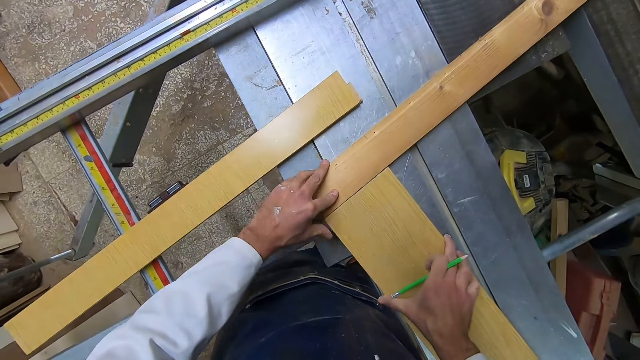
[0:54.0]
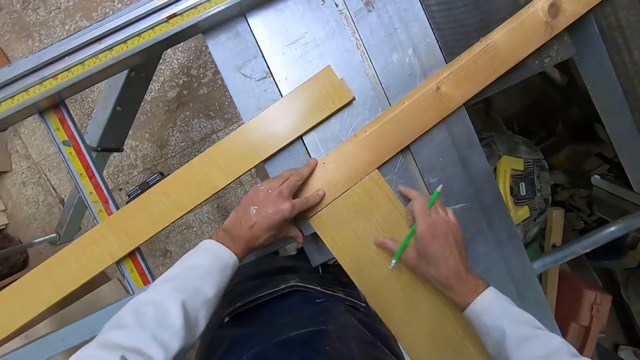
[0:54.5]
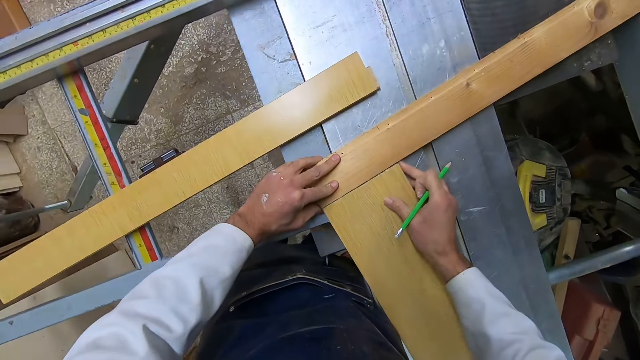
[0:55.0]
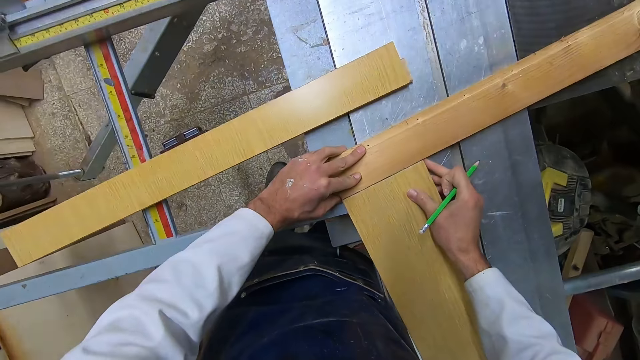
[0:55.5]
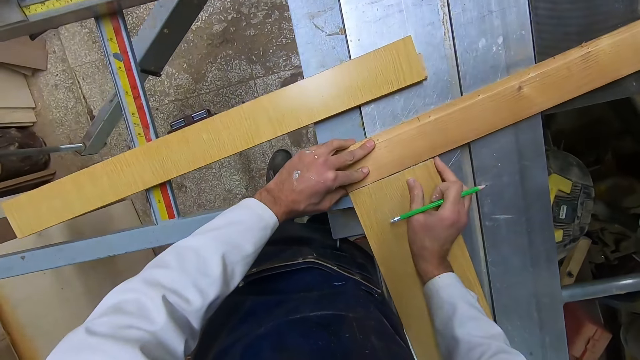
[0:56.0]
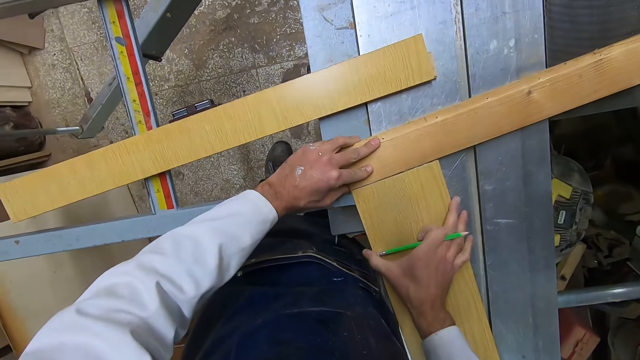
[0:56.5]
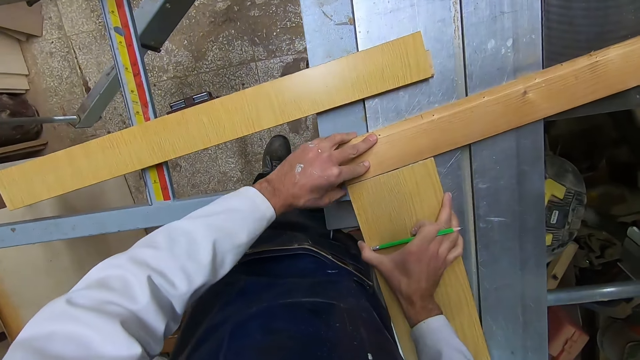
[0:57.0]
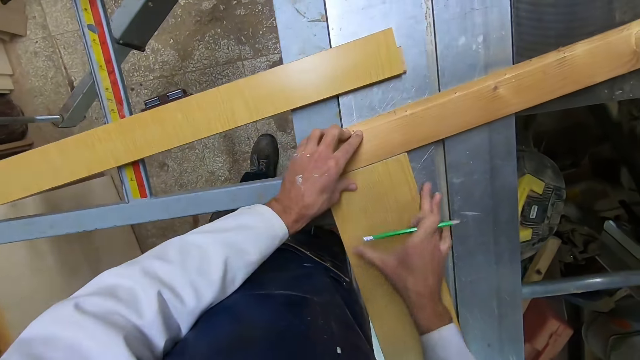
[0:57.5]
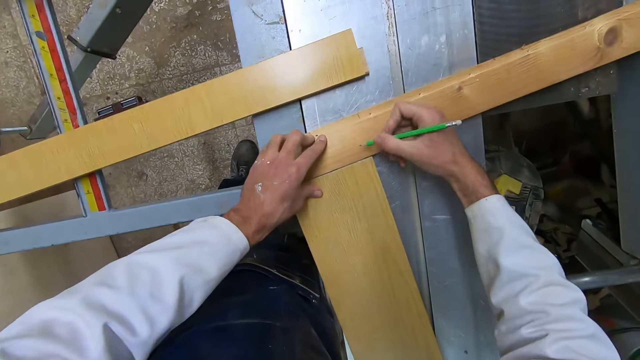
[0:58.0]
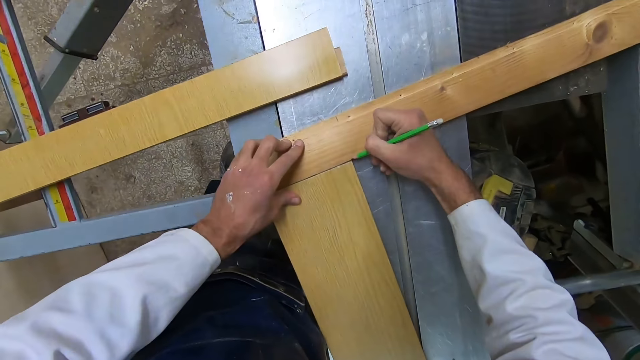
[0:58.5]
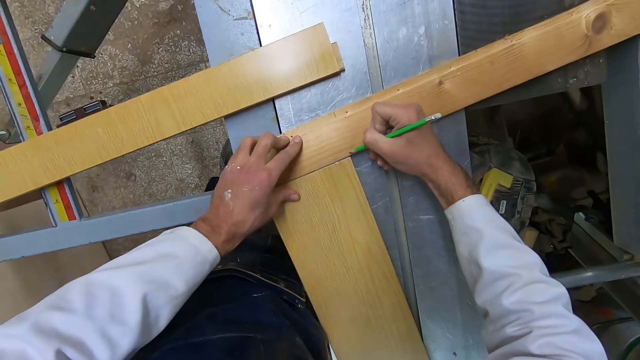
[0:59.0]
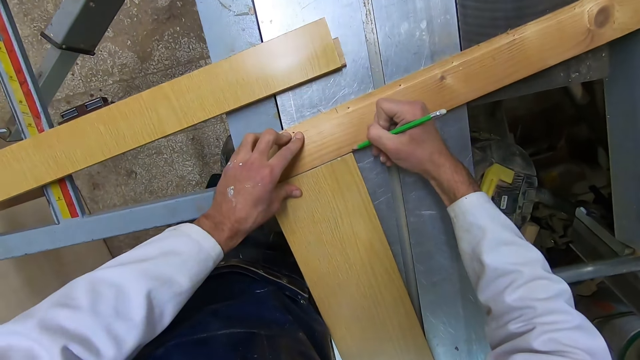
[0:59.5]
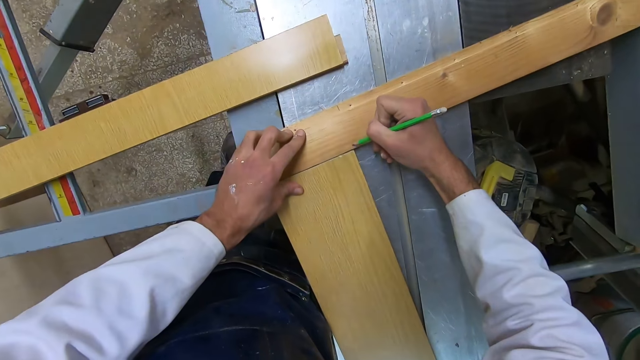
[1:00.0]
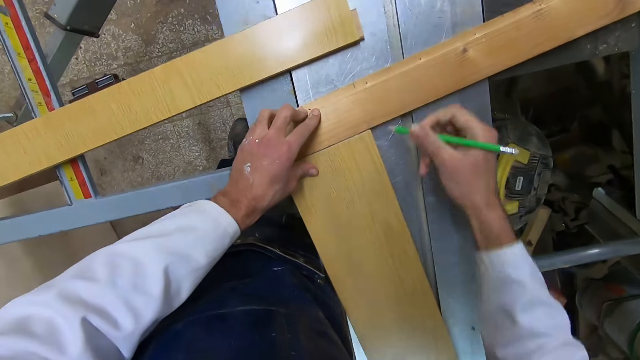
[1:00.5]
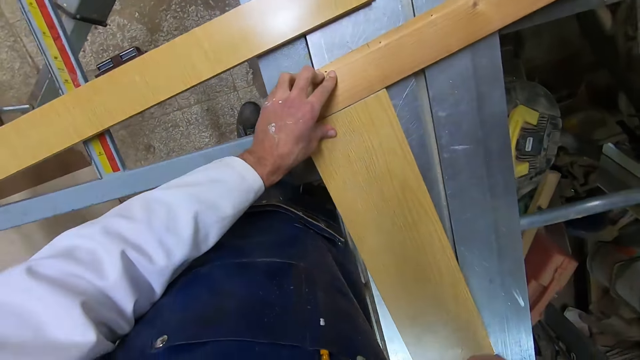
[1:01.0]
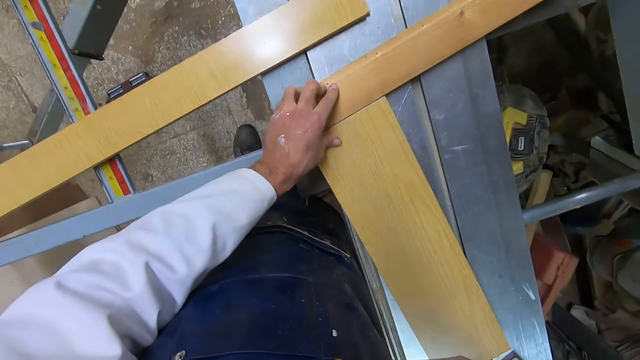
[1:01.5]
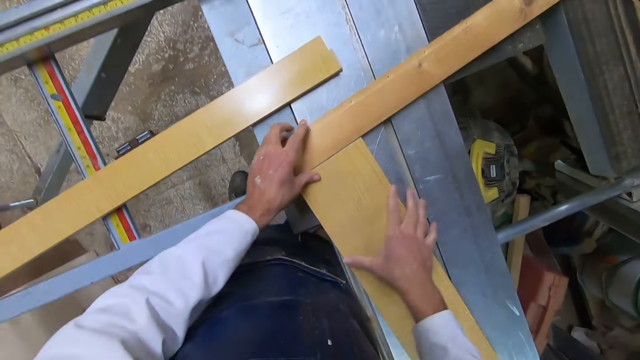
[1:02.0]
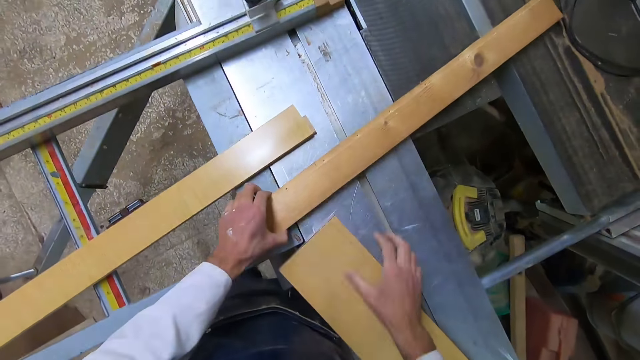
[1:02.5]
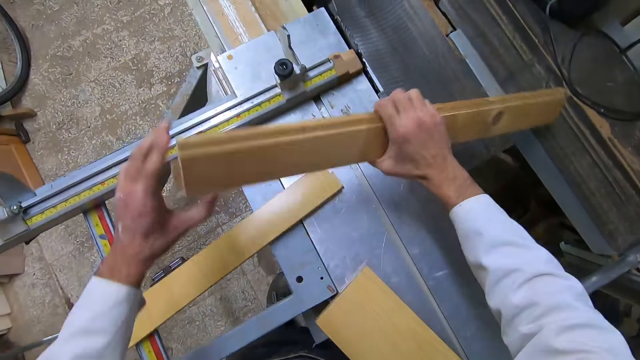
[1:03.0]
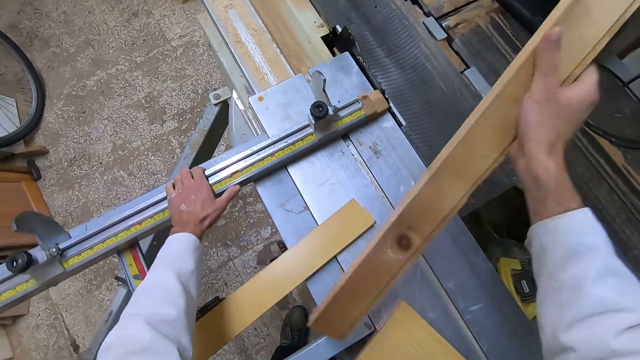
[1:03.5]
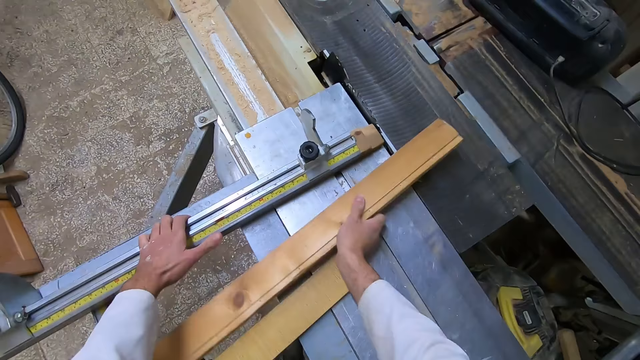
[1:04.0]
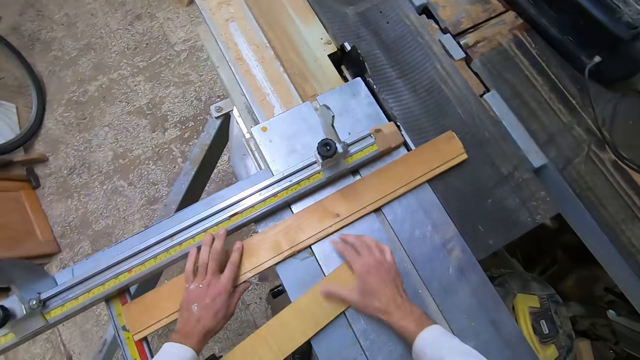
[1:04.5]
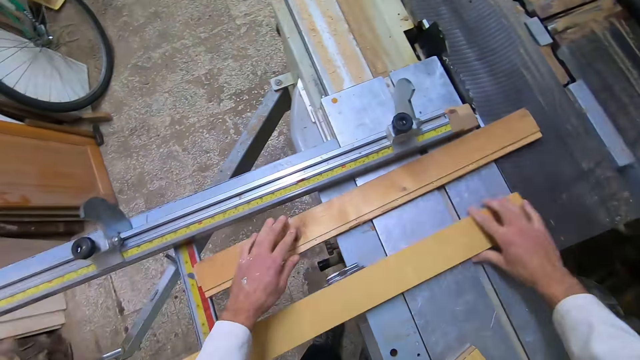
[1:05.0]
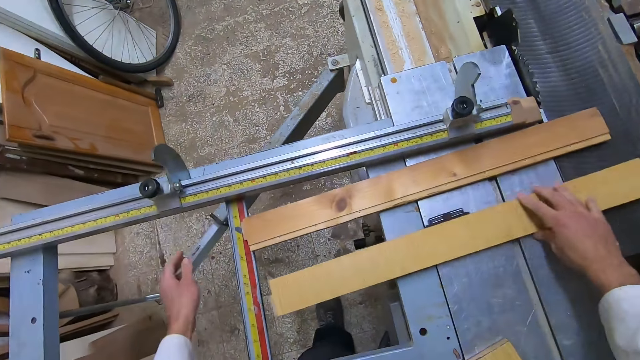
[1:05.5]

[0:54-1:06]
The camera wearer marks the woods with a pencil. They put the pencil away. They arrange the woods in front of the blade of the table saw.

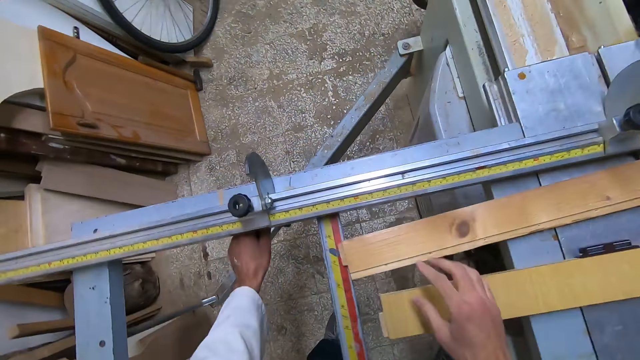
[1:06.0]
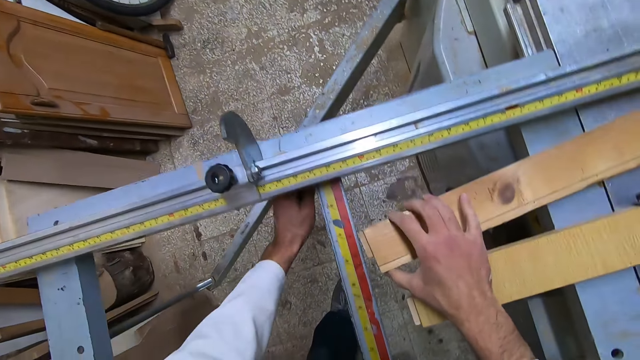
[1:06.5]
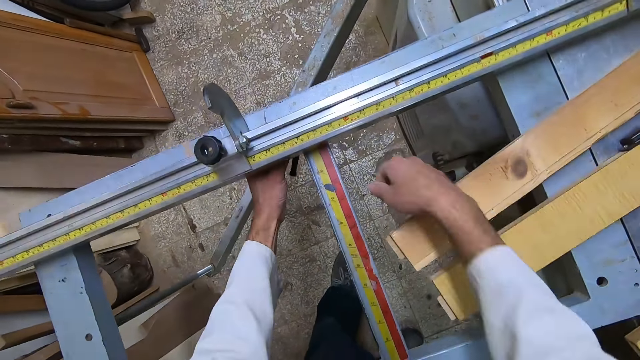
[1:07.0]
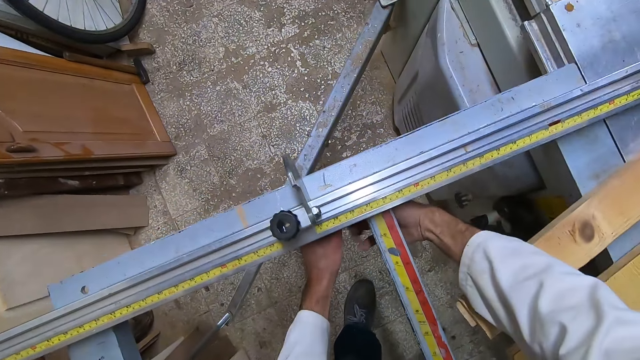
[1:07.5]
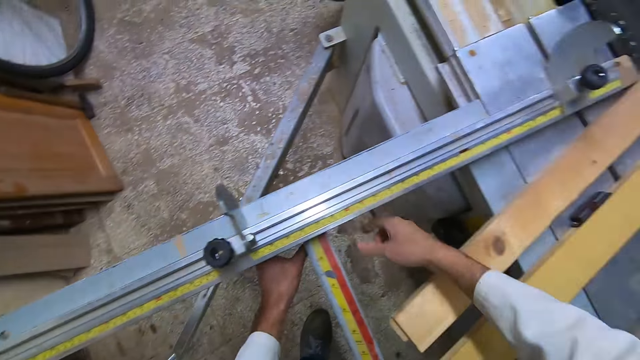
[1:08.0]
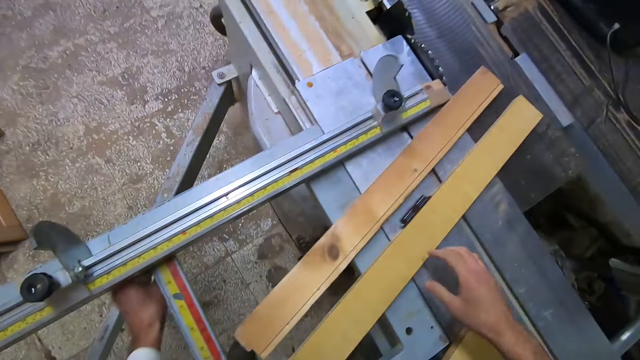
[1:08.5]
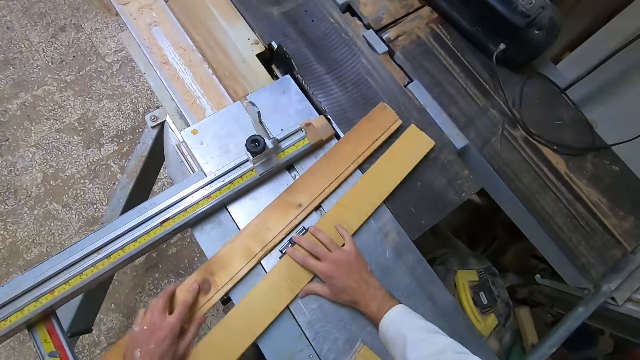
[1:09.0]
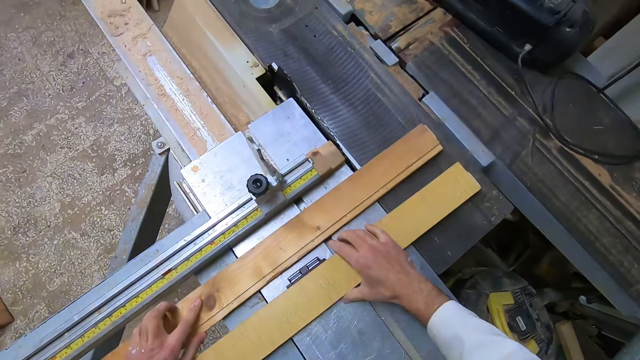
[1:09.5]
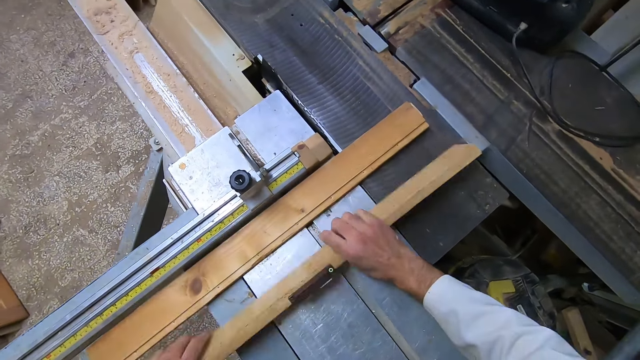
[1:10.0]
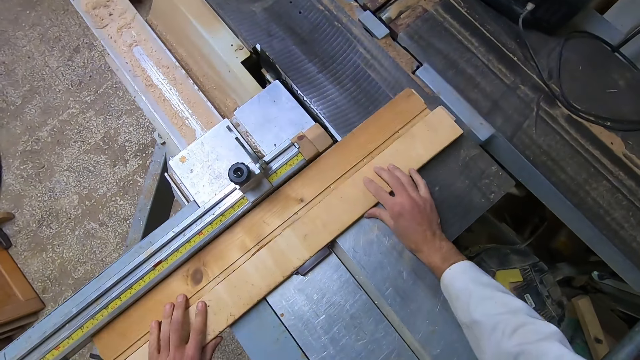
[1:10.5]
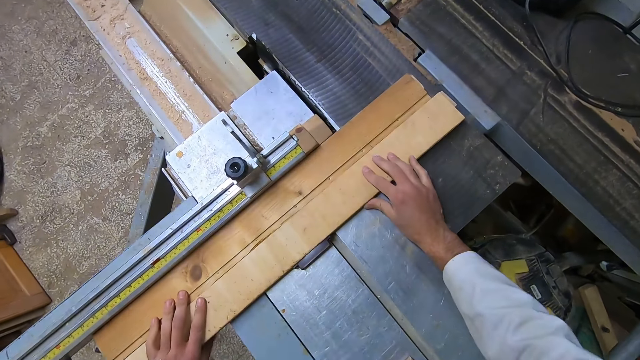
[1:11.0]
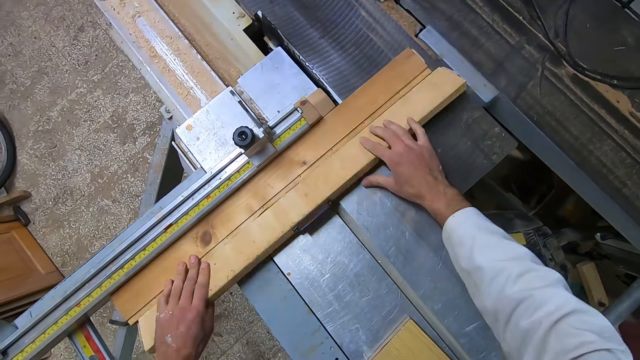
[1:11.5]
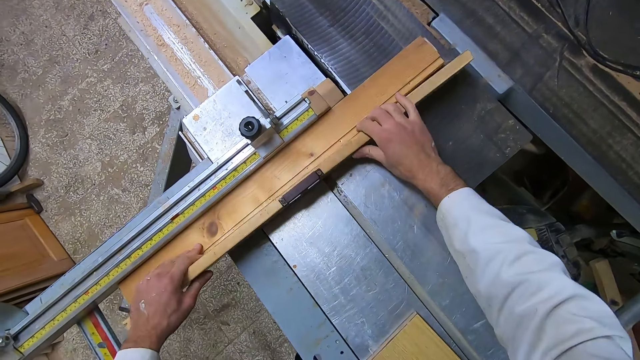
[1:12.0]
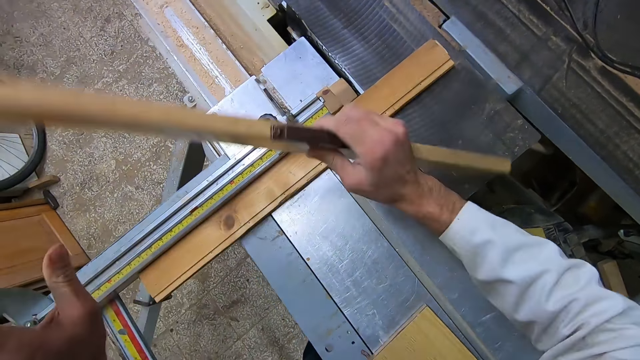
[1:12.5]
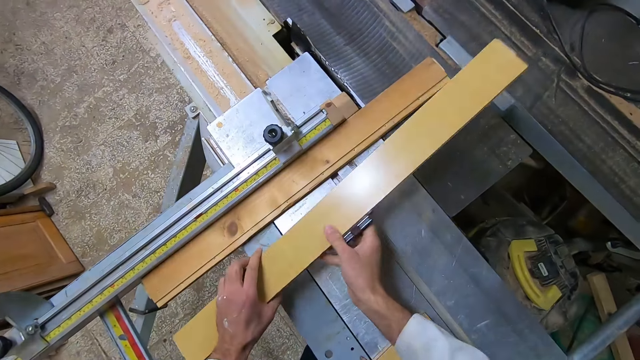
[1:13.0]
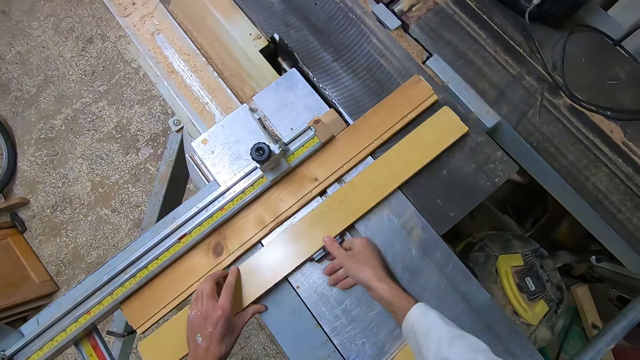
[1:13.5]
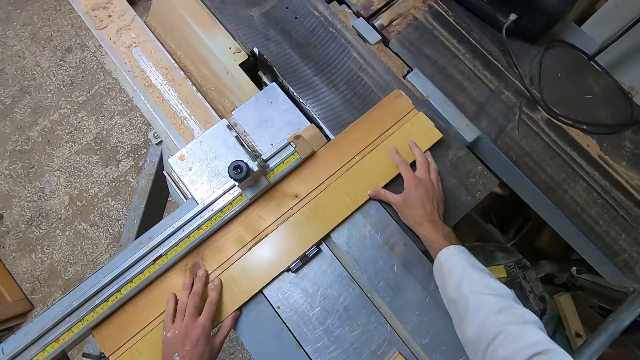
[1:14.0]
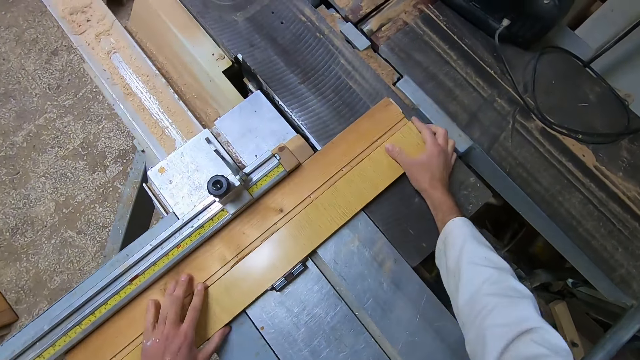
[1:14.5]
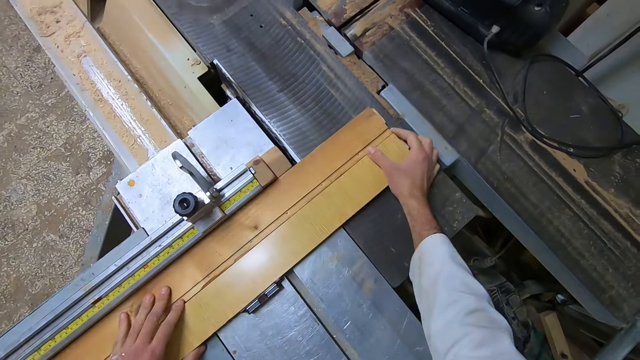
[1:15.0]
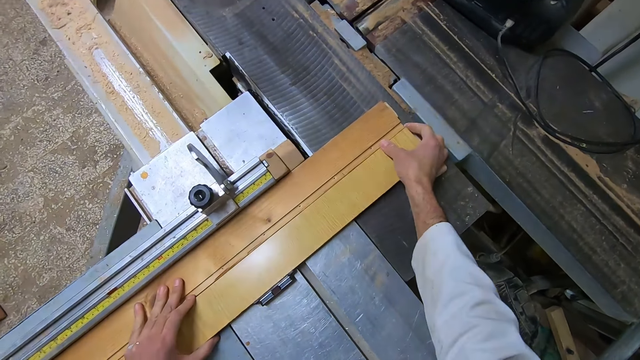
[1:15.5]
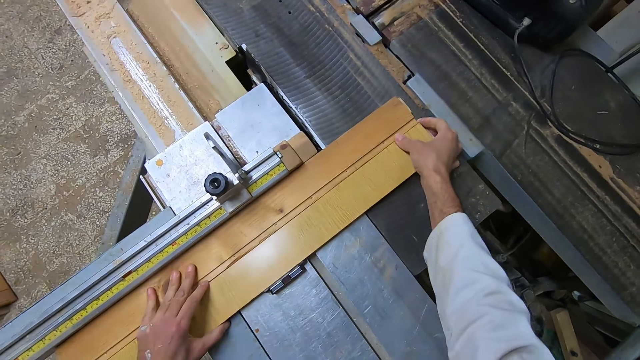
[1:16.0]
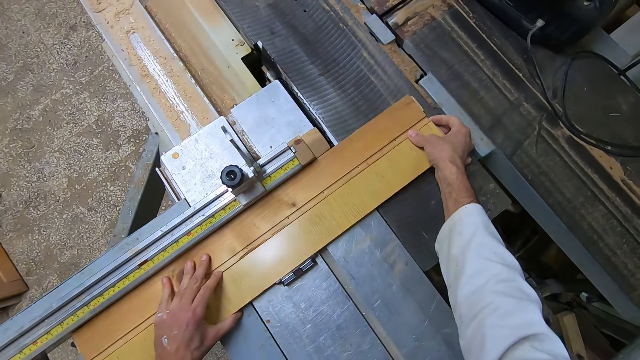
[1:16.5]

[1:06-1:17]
The camera wearer loosens the machine. They arrange the woods on the machine. They flip one of the woods.
